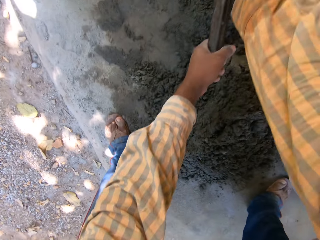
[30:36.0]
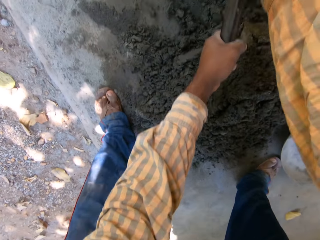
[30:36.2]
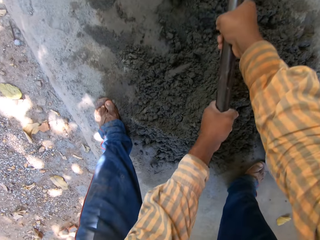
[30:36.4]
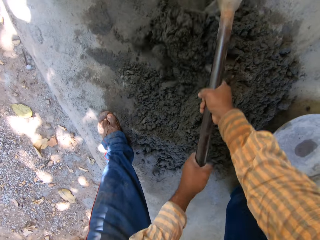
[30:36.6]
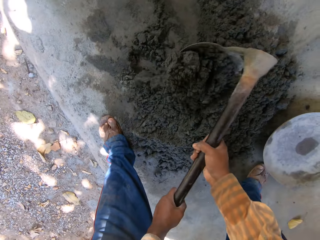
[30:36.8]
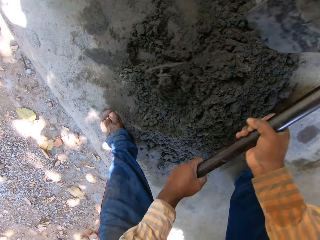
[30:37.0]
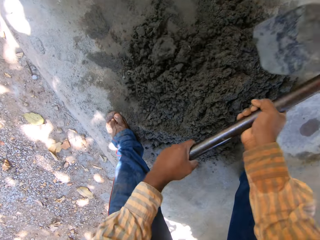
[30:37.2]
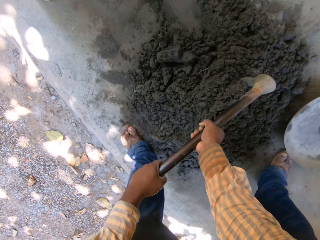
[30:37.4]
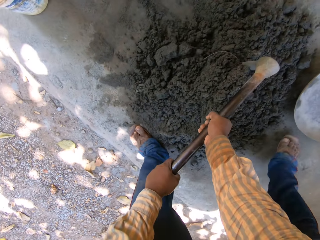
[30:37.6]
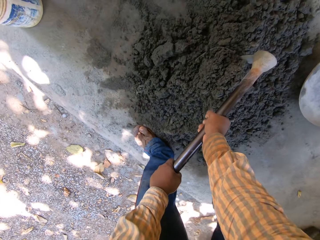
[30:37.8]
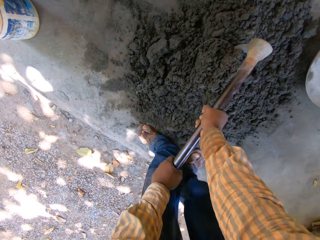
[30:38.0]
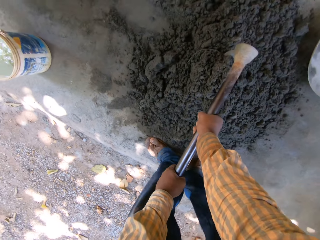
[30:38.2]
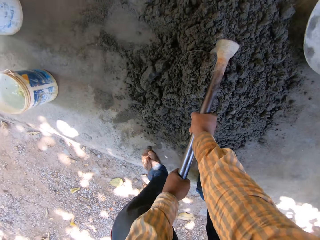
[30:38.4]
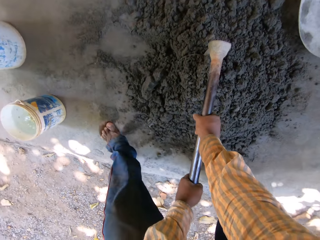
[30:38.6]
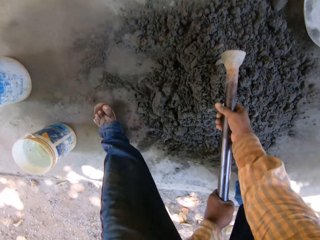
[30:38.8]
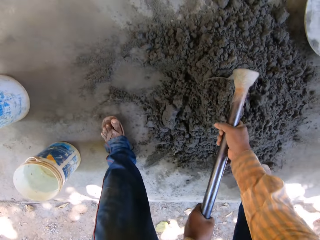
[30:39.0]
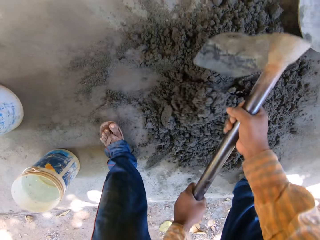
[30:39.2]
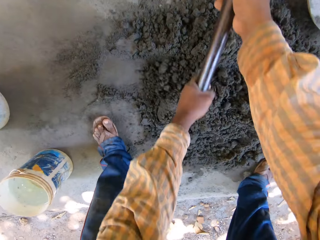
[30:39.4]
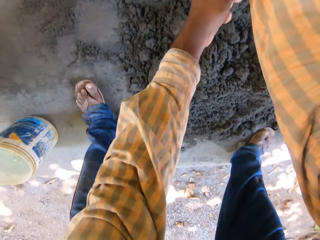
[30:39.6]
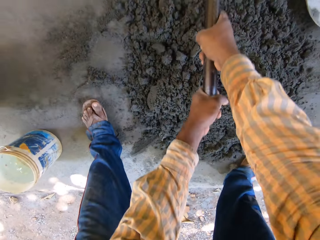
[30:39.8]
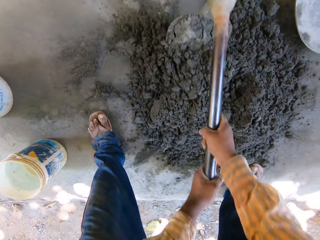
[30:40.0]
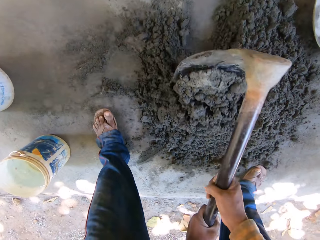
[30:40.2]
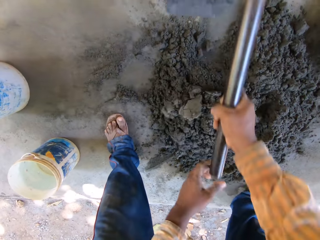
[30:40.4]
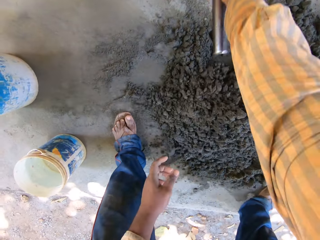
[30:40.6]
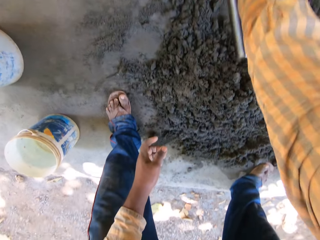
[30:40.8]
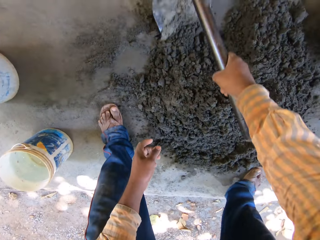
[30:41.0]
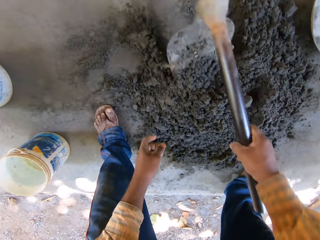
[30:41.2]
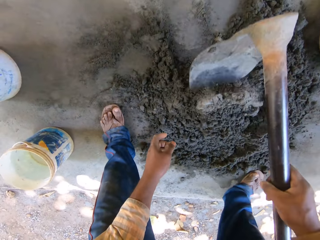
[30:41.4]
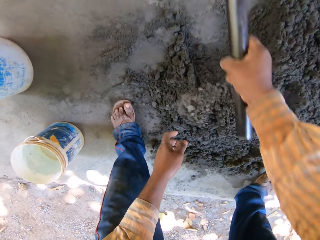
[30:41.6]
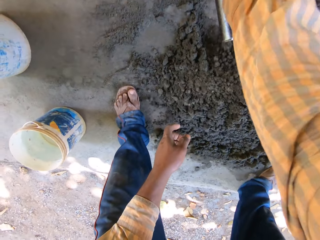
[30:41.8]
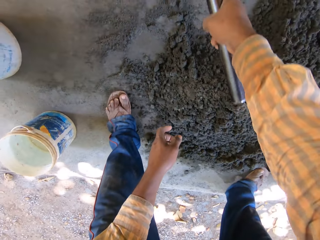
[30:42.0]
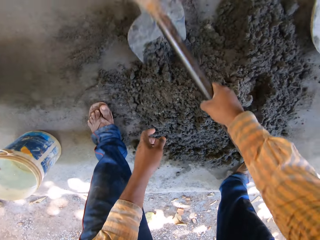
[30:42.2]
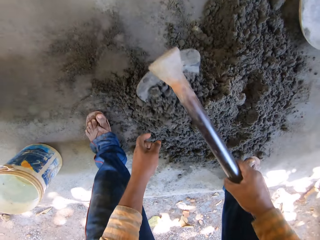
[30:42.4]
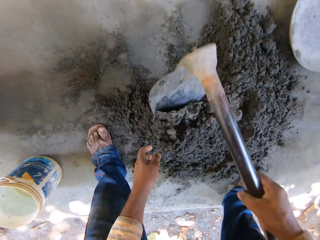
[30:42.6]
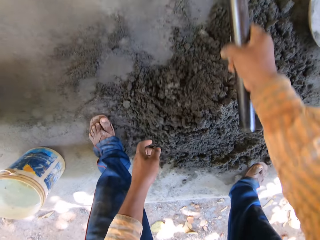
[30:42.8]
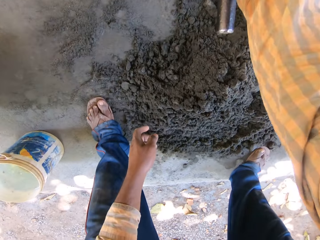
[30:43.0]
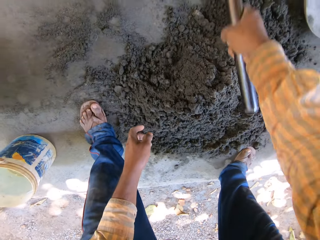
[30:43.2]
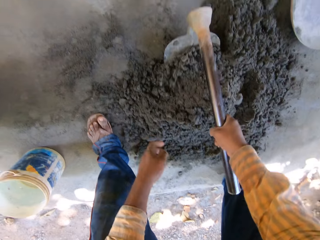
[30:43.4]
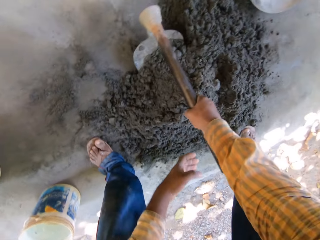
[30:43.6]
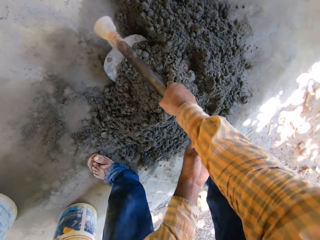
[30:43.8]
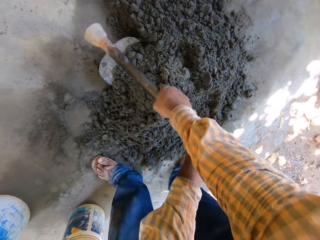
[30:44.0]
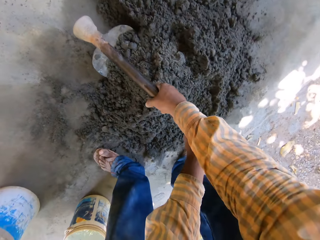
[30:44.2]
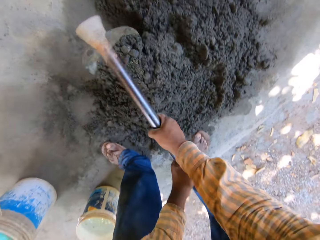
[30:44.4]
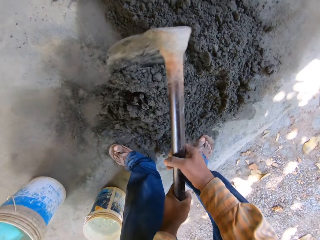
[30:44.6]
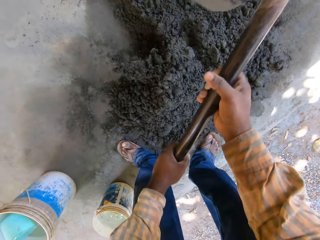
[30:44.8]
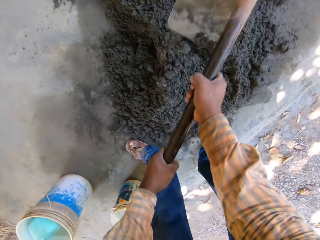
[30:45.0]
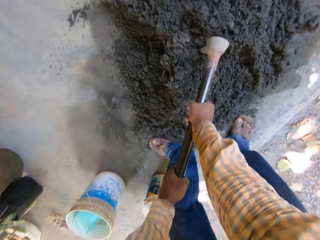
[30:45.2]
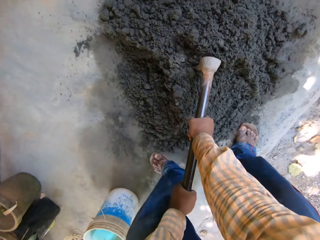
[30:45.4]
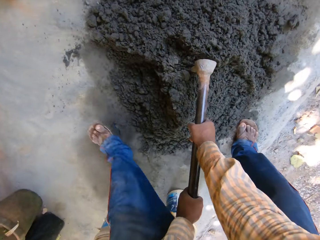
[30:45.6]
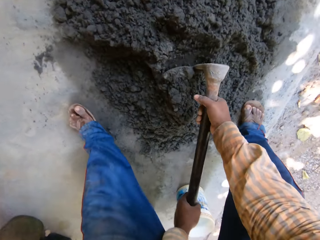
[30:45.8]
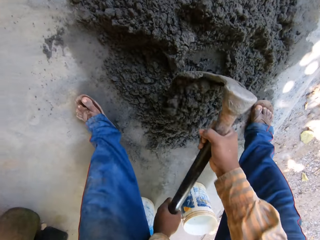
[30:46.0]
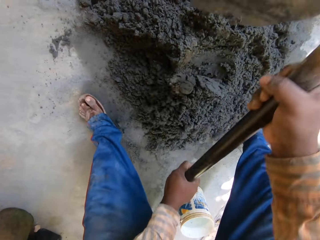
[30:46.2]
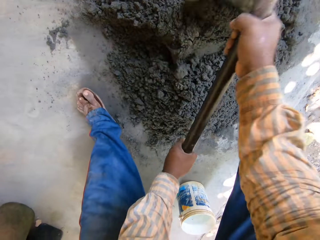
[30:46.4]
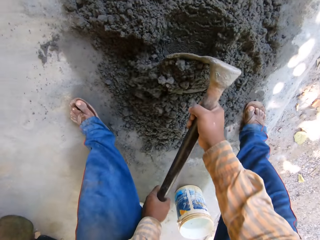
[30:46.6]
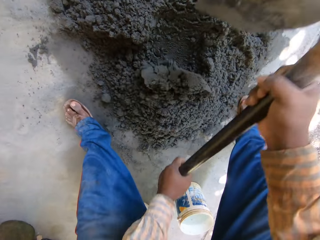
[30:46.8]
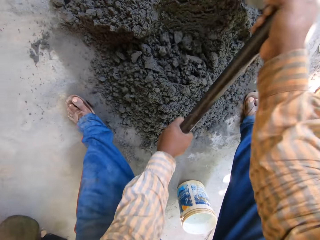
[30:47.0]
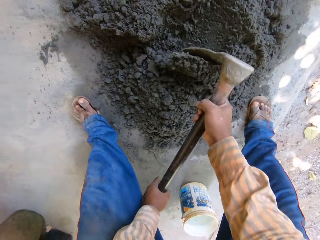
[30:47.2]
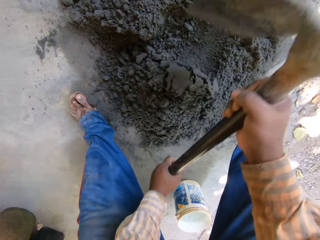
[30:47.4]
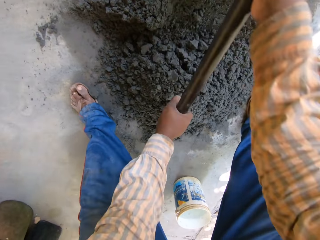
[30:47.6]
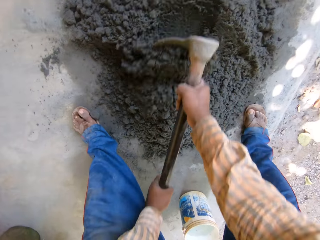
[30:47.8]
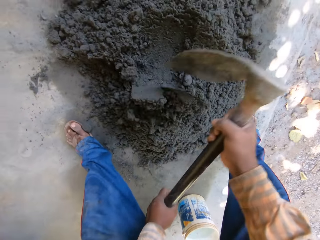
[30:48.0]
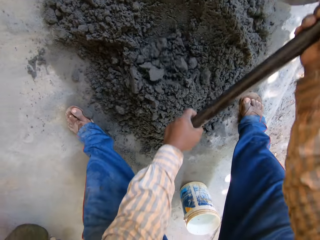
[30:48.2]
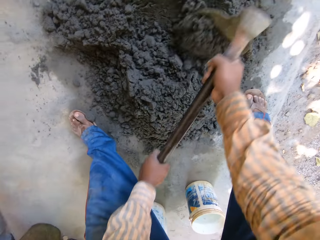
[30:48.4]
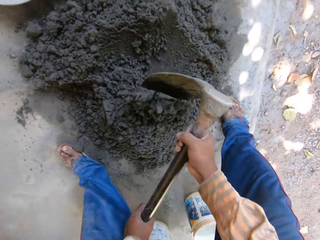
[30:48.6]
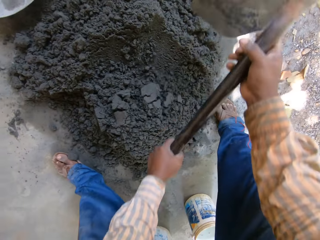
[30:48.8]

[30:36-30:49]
The camera wearer scoops mortar from the ground with the hoe. He mixes the concrete mix with the hoe in his right hand. He pulls the mortar on the ground with the hoe. He mixes the concrete mix with the hoe in his hands. He ploughs the mortar with the hoe.

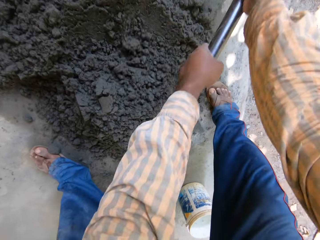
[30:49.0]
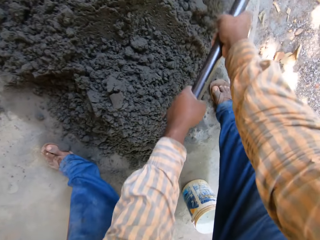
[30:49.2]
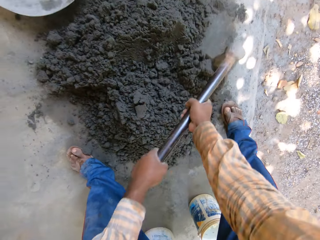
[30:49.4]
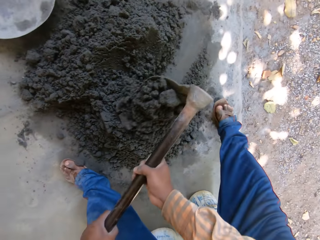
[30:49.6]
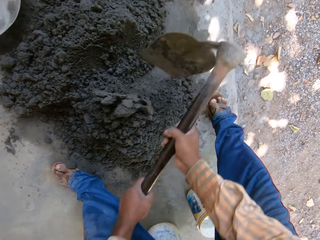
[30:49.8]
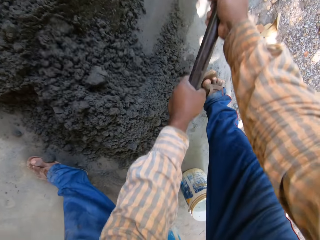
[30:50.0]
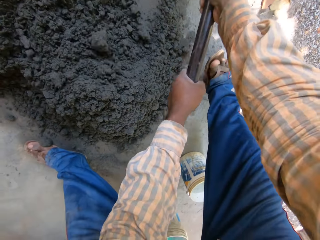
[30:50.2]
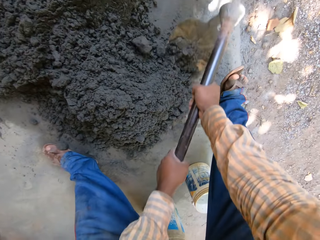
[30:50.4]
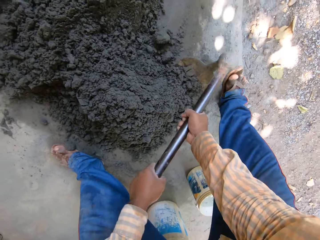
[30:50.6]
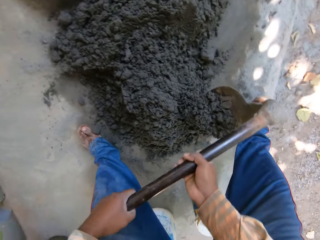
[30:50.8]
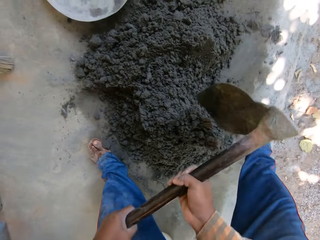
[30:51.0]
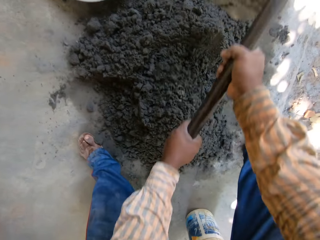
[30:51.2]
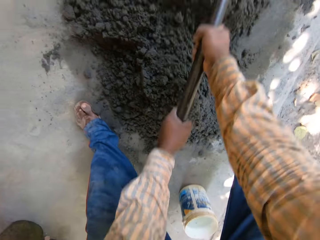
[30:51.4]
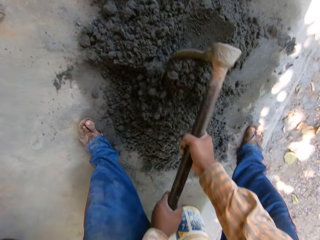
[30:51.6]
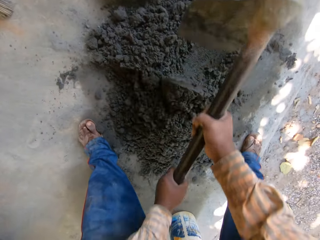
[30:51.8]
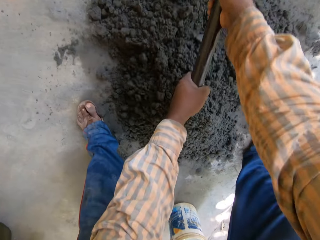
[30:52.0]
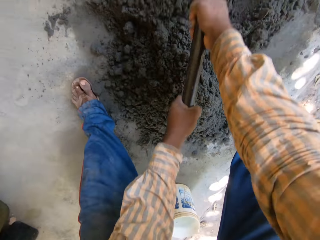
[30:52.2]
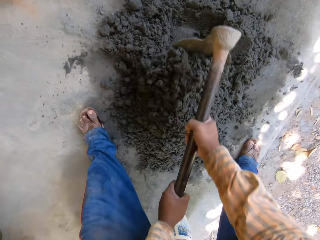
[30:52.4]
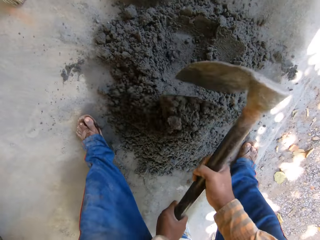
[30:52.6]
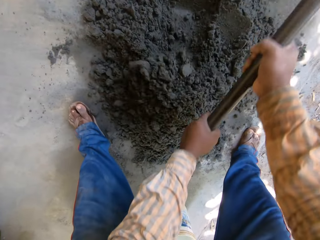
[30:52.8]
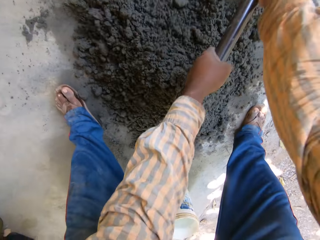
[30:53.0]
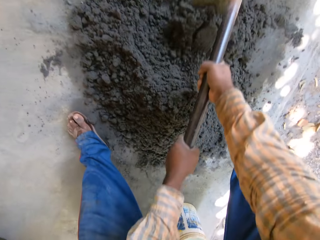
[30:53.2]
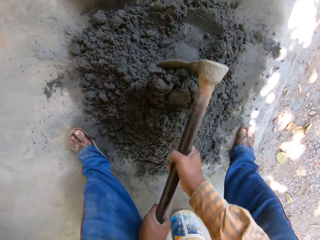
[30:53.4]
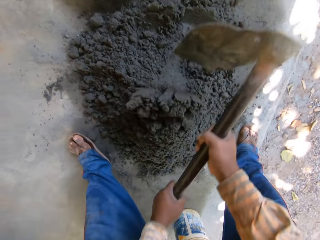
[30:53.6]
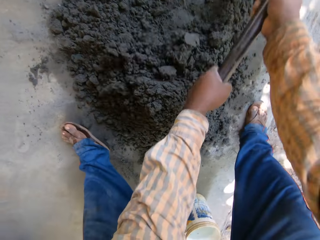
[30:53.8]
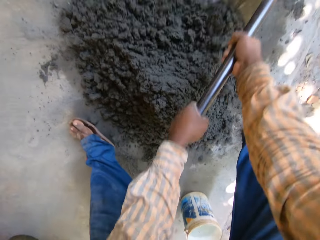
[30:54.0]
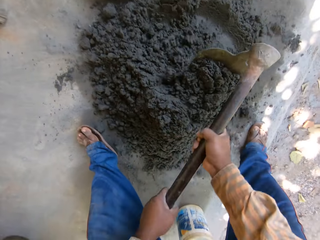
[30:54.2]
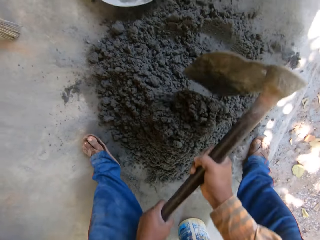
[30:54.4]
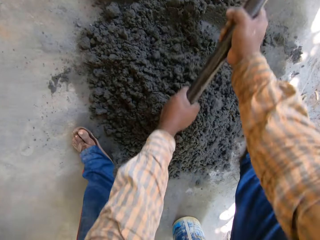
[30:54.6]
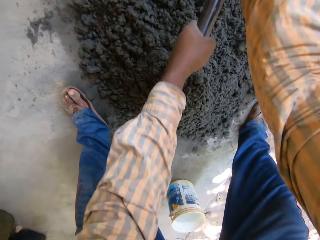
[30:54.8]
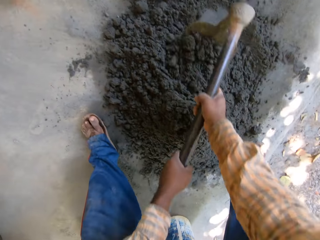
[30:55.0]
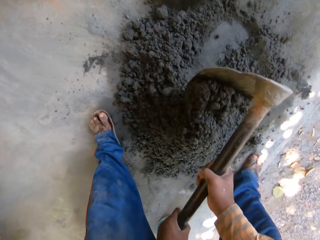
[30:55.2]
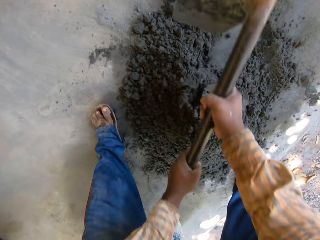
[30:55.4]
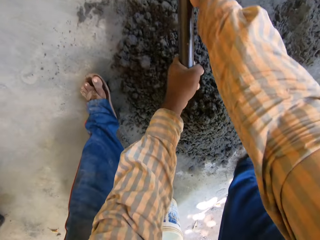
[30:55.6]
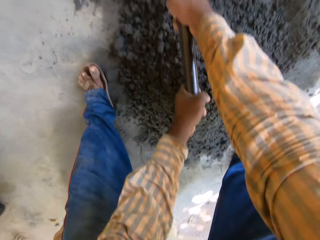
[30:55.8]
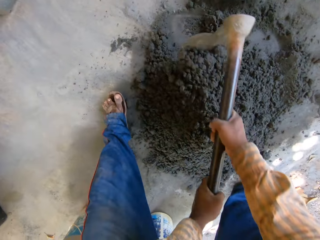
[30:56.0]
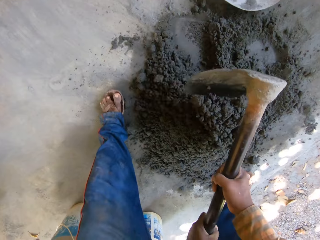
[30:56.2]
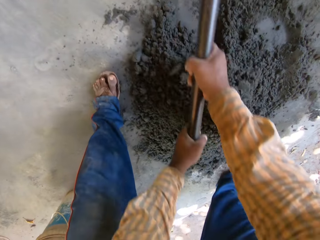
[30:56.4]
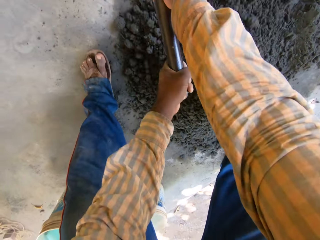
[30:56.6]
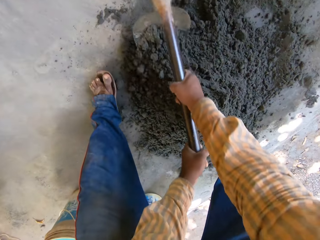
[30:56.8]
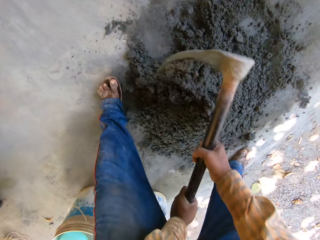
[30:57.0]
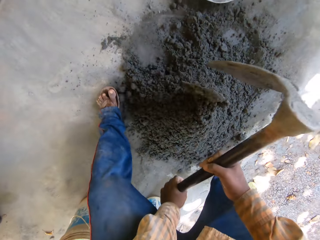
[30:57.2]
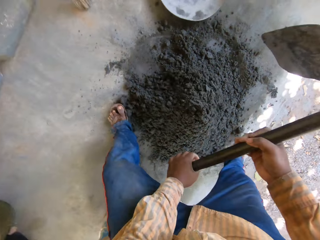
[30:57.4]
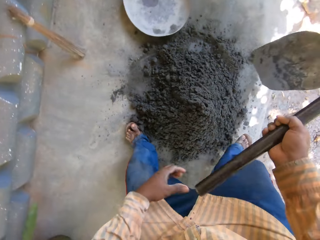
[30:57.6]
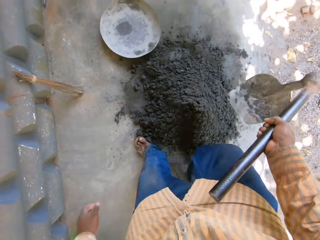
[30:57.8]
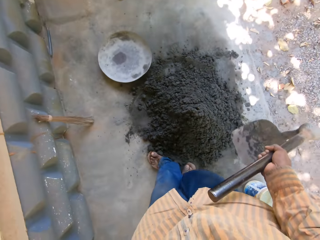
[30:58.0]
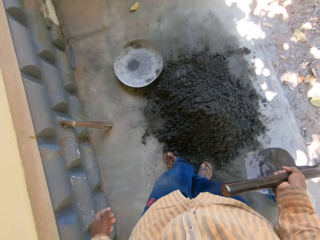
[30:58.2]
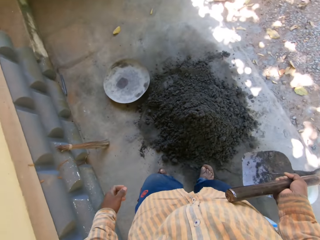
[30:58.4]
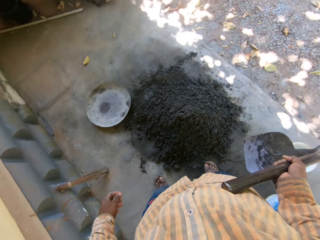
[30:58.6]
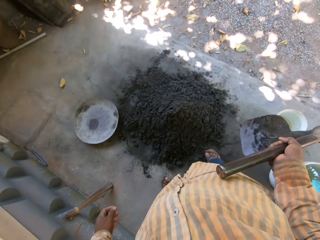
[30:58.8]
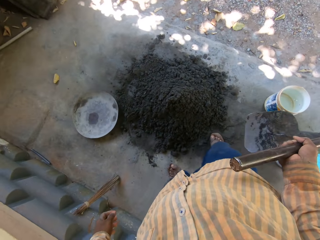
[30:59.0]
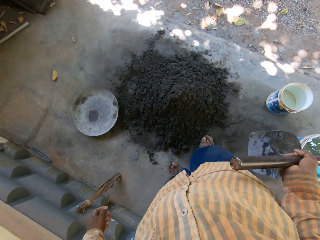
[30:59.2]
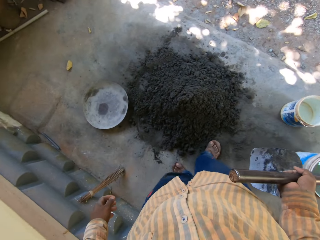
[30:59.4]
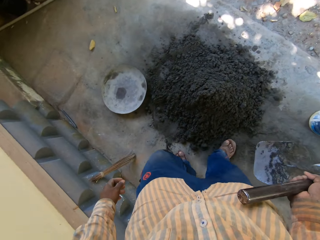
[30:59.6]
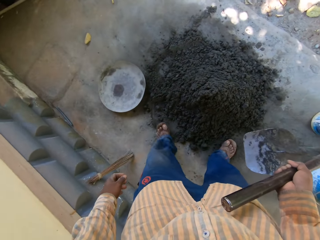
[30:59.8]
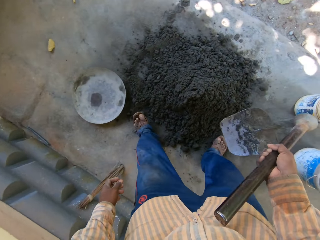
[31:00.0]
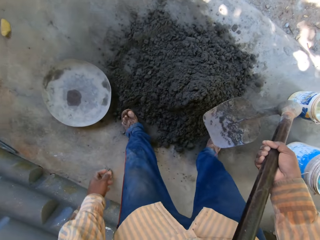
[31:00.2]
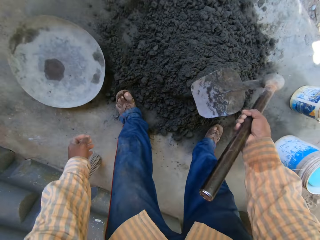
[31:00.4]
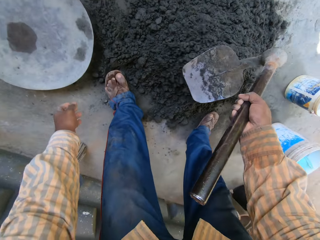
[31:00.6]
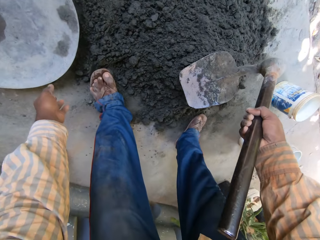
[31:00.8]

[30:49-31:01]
The camera wearer pulls mortar on the ground with the hoe. He mixes the mortar with the hoe. He holds the hoe in his right hand. He stands on the ground. He places the hoe on the concrete mix with his right hand.
